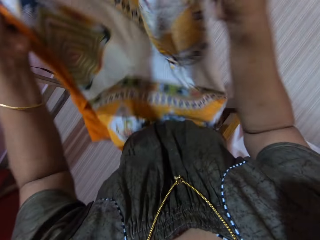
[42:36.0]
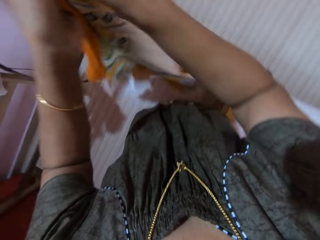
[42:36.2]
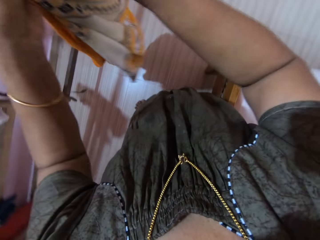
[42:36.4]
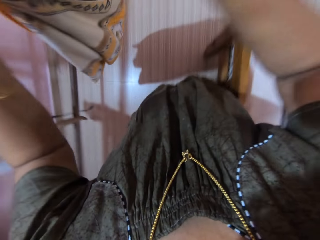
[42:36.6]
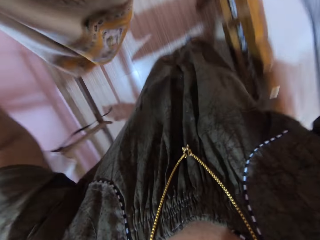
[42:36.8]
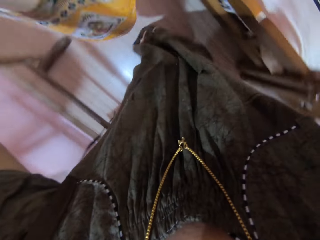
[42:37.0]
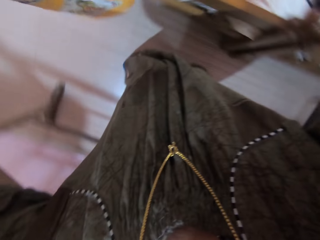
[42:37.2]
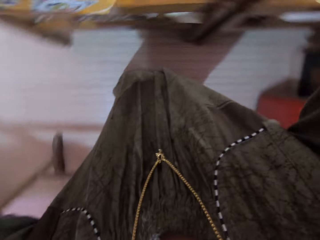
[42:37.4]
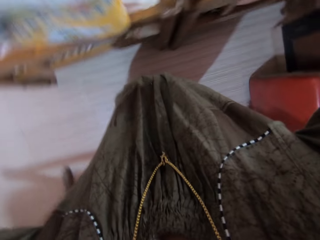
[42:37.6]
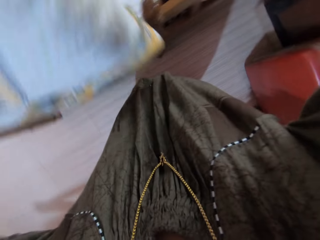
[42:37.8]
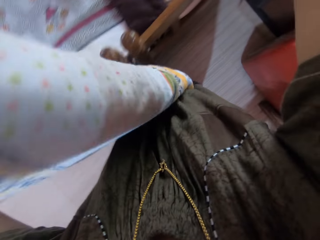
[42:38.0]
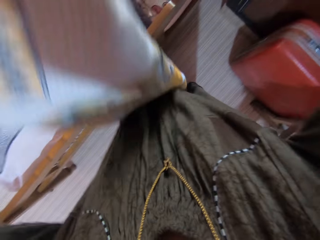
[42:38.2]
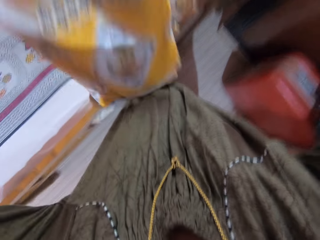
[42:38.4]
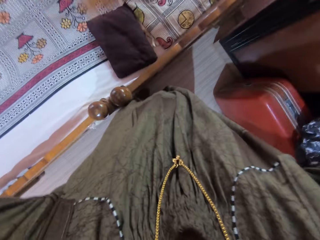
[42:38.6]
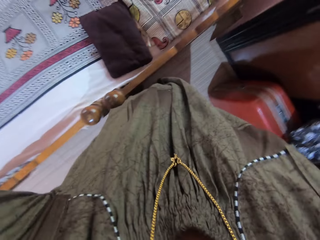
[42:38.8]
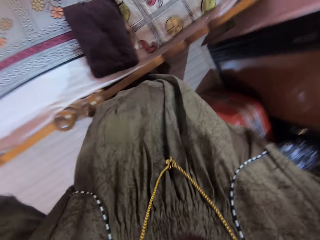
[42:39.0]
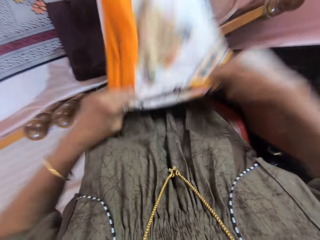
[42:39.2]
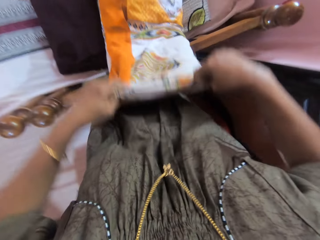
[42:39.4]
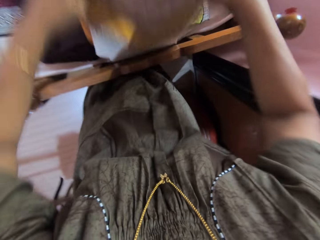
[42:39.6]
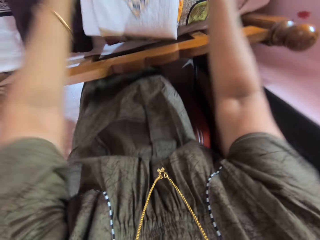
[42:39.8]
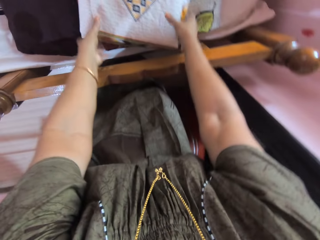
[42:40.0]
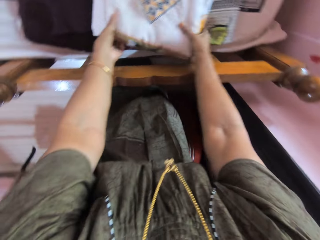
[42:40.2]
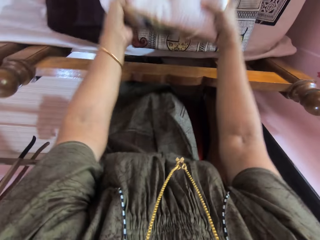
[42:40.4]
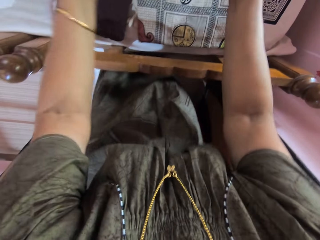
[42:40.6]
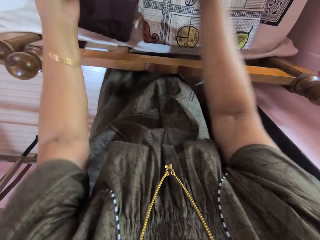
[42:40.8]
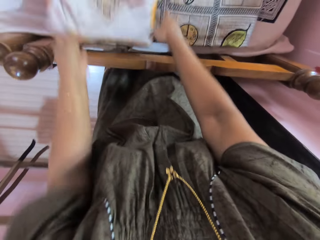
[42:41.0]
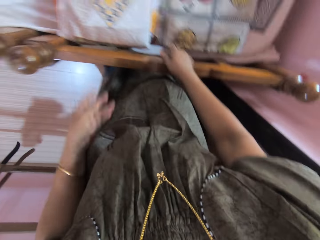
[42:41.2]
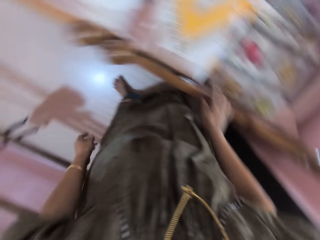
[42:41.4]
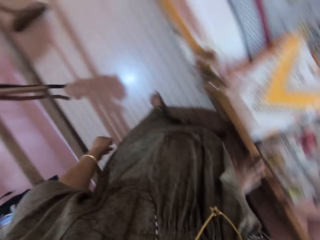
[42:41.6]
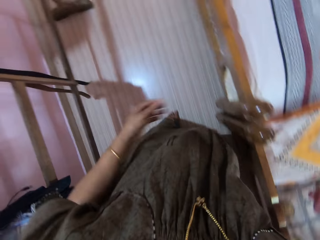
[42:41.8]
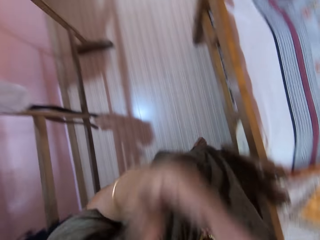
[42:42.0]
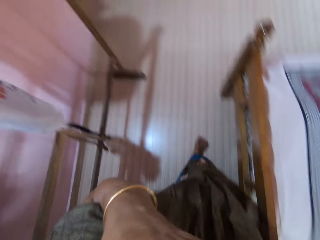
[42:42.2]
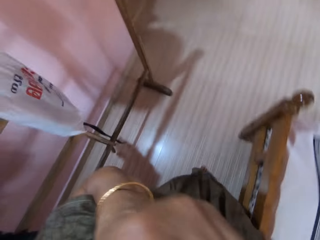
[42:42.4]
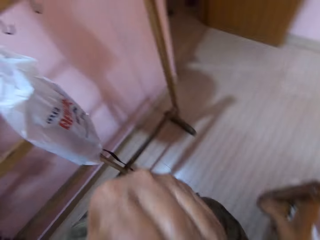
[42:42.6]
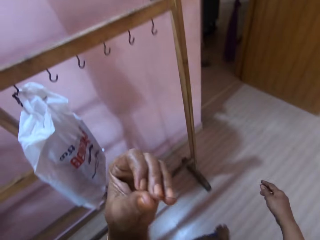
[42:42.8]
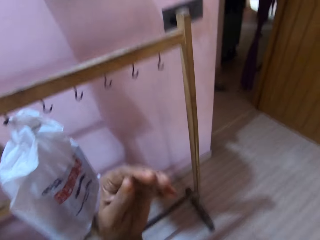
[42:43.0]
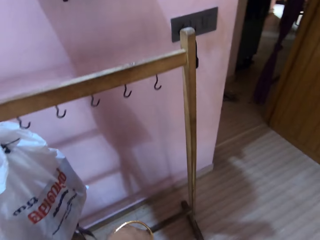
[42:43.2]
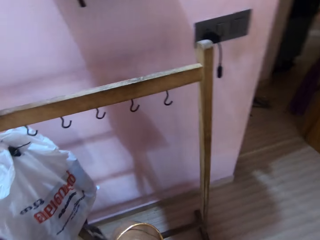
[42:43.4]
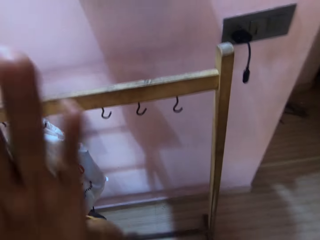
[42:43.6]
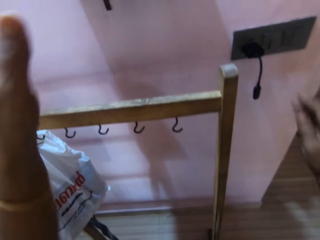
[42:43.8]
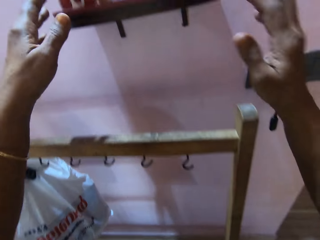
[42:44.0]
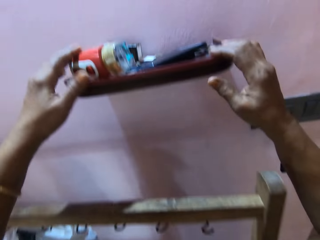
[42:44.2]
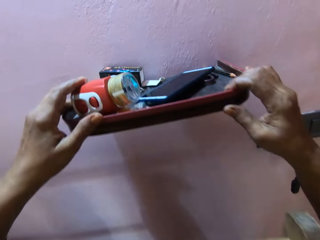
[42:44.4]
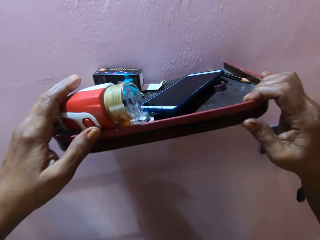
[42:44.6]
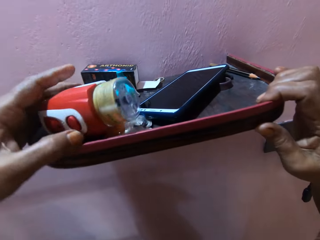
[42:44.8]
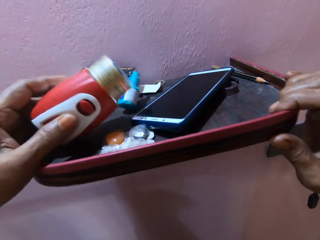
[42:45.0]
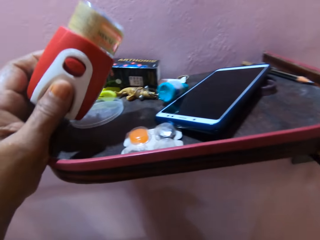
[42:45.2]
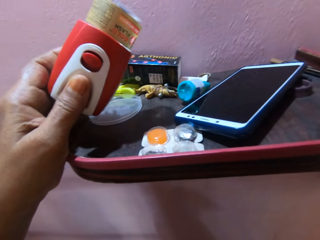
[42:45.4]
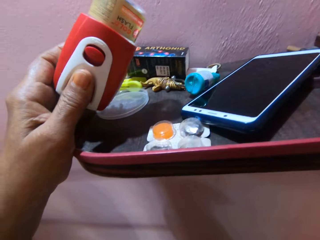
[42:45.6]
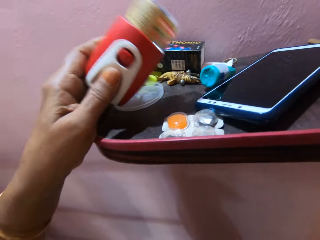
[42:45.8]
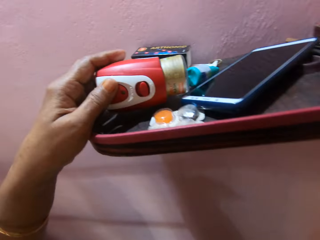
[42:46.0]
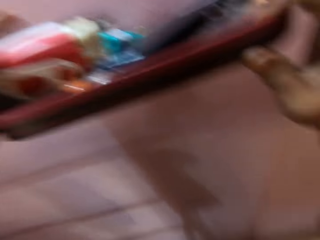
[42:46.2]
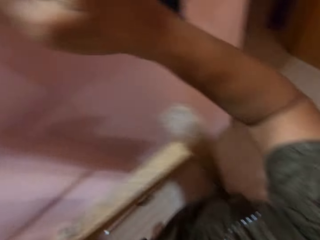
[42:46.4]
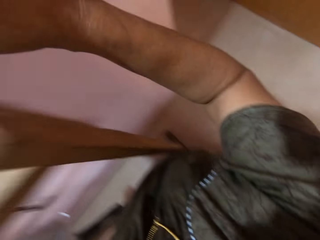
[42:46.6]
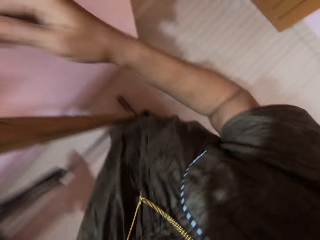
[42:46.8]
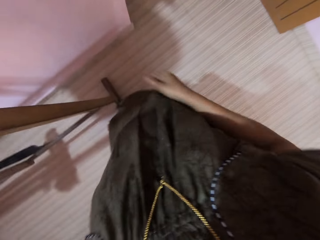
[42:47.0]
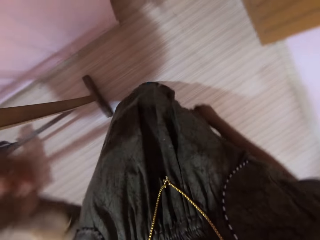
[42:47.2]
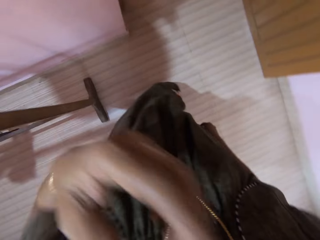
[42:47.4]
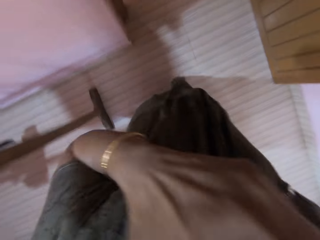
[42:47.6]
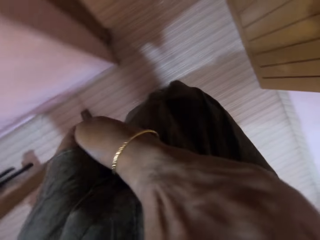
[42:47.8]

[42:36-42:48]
The camera wearer lays the folded bed sheet on the bed. She folds the bed sheet on the bed. She touches the wooden bed frame with her right hand. She touches her face with her left hand. She walks around. She touches a wall shelf with both hands. She picks up a liquid vaporizer with her left hand. She looks for something on the shelf. She drops the liquid vaporizer.

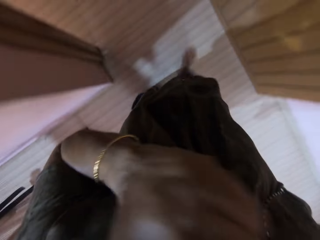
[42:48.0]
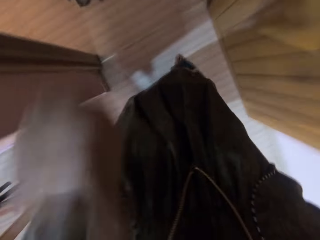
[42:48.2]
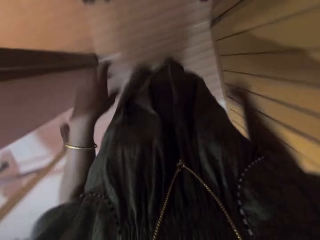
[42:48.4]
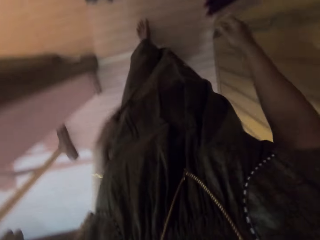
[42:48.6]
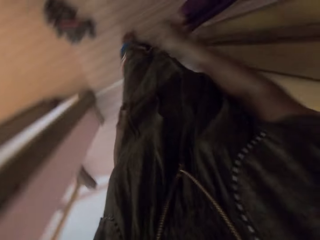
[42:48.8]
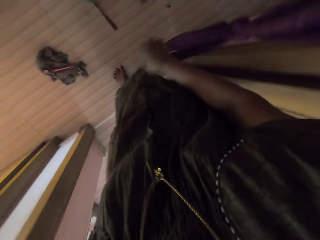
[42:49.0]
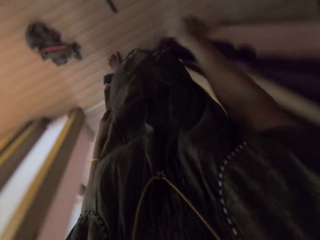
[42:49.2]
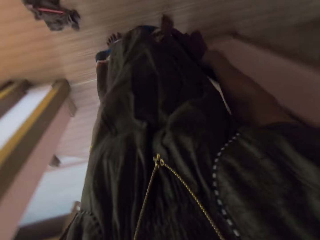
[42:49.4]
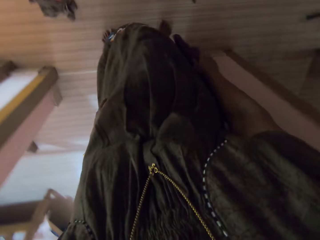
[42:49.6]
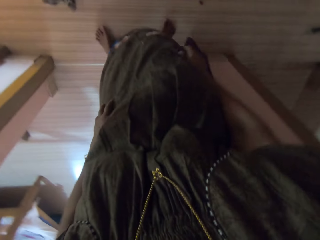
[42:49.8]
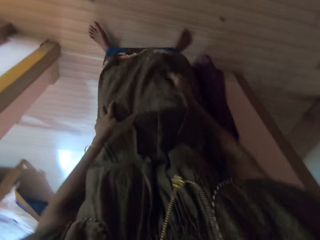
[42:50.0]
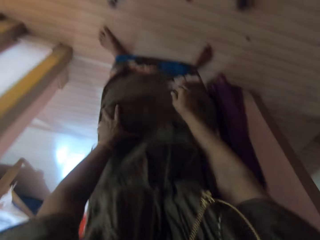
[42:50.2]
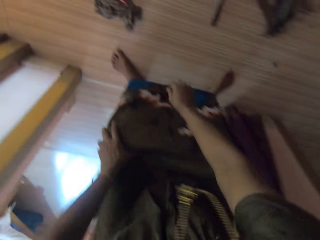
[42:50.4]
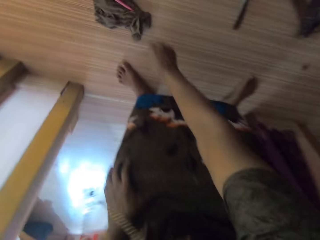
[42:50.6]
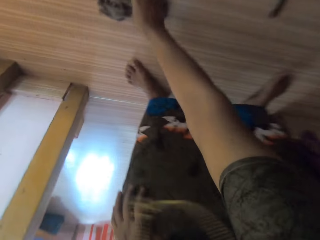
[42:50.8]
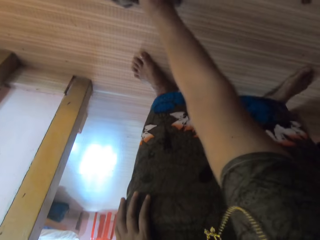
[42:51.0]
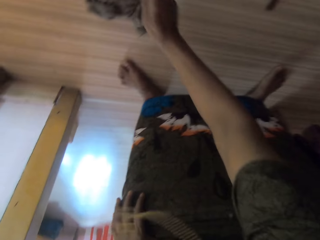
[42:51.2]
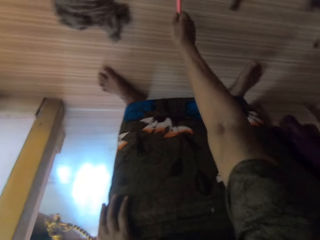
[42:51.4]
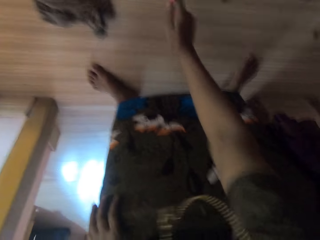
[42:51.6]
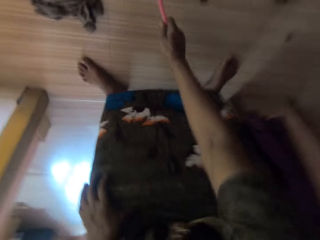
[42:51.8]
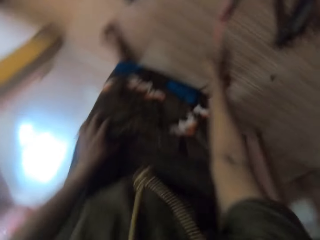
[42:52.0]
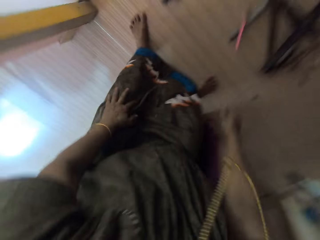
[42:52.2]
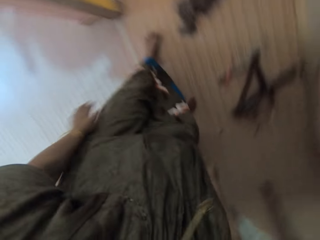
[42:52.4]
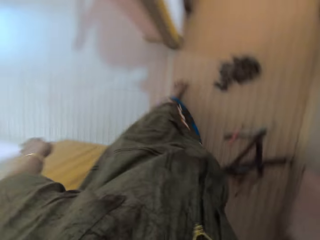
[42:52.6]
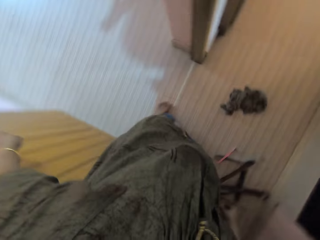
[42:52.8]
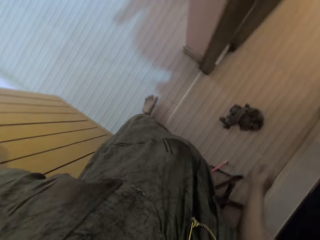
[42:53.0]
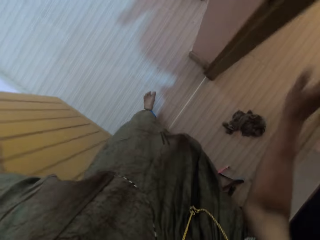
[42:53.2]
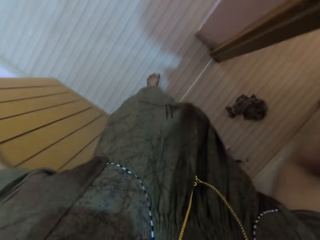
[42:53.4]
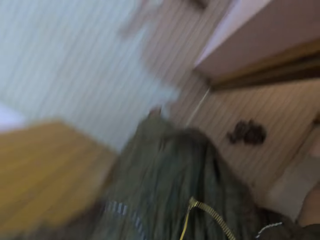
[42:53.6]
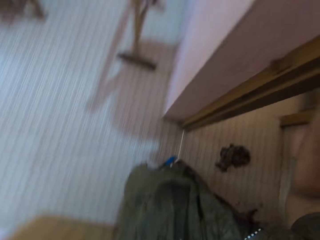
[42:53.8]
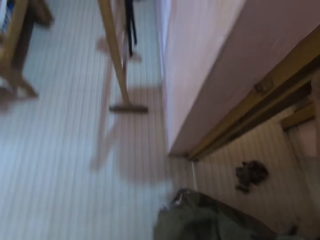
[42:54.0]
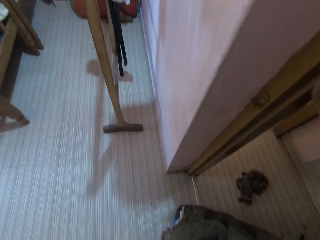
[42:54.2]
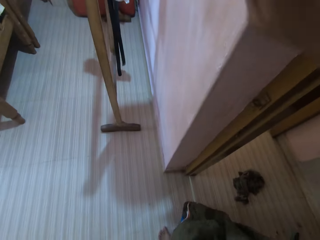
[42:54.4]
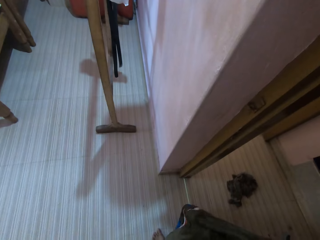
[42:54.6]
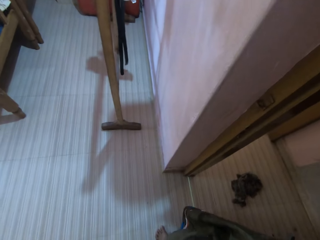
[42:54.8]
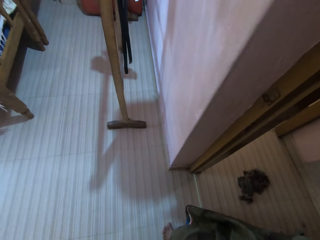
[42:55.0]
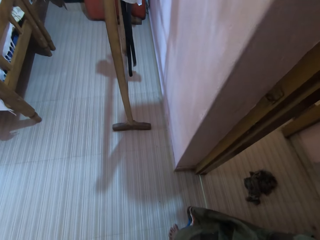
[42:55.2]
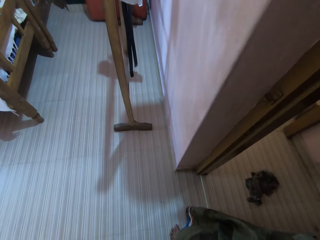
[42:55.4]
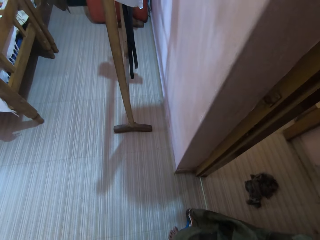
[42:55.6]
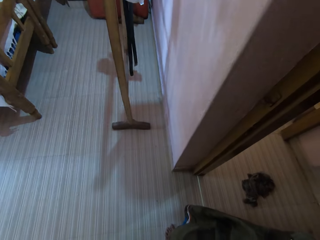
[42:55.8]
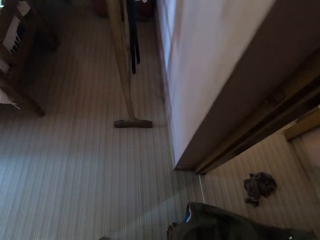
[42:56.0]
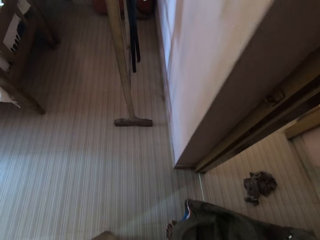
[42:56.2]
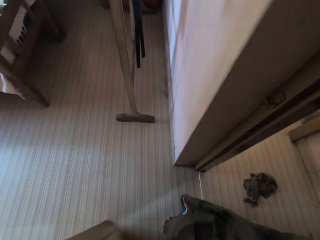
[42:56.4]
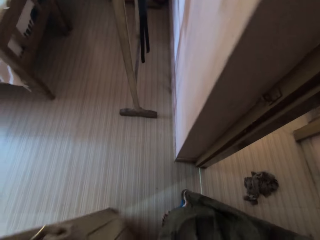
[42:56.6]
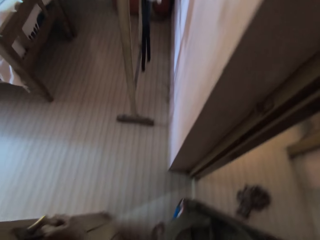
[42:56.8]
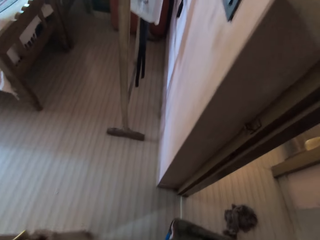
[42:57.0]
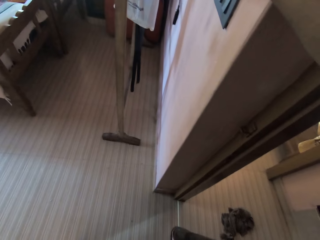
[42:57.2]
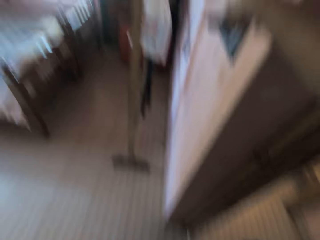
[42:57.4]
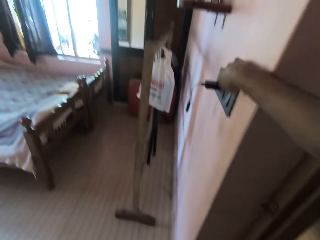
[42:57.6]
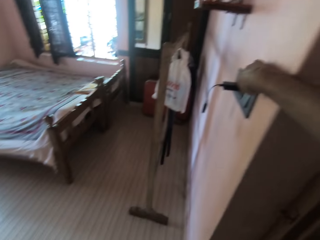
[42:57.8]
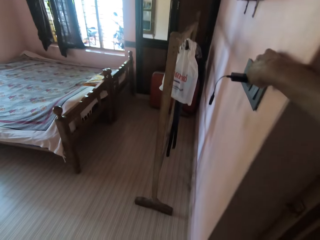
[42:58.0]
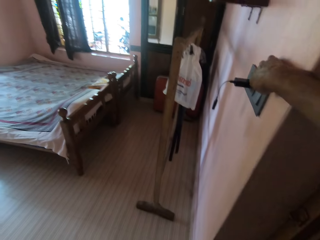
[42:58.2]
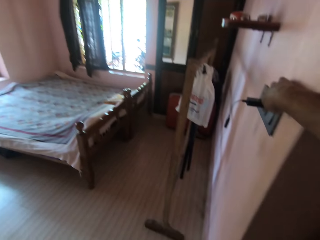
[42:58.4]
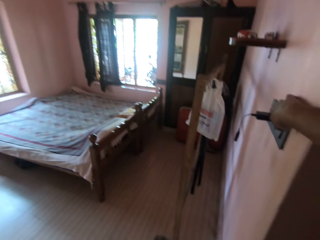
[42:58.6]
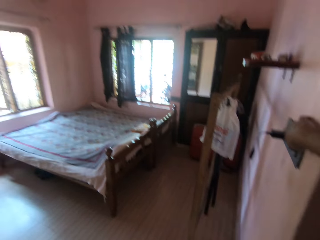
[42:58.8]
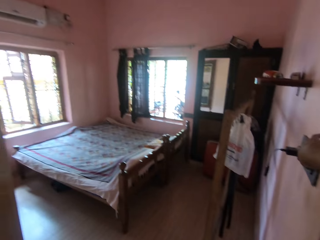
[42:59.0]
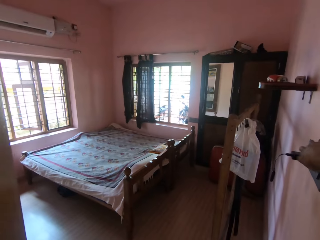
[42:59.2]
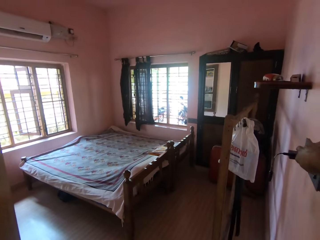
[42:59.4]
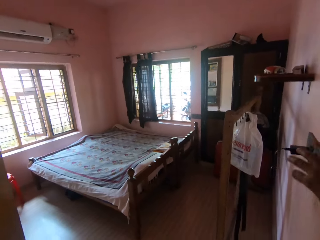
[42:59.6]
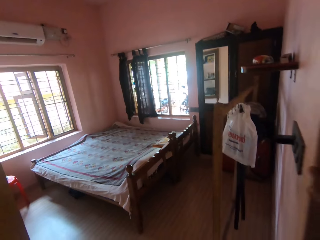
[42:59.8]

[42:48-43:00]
The camera wearer touches her face with her left hand. She touches a curtain with her right hand. She picks up a wooden pencil on the floor with her right hand. She taps the wooden pencil on the floor with her right hand. She tosses the wooden pencil onto the floor with her right hand. She rises up. She touches the wooden door frame with her right hand. She switches on the lights of a bedroom in the apartment.
